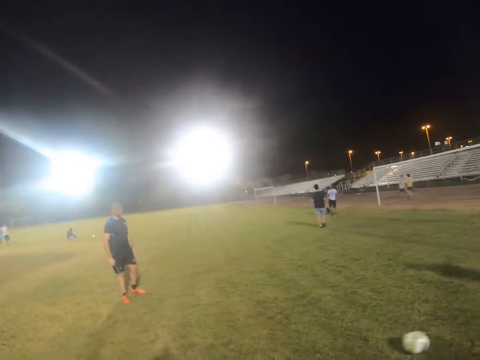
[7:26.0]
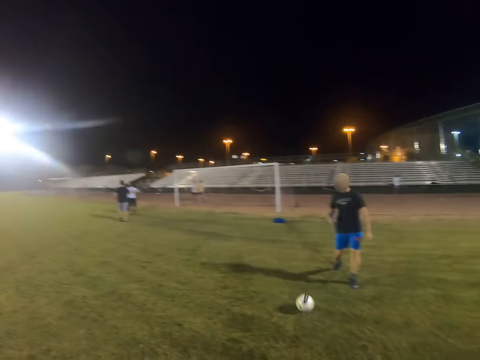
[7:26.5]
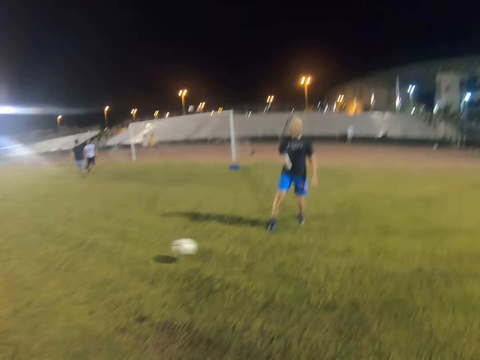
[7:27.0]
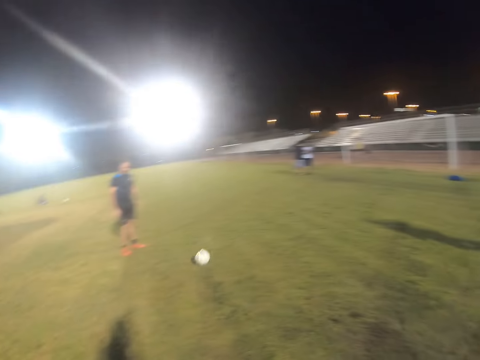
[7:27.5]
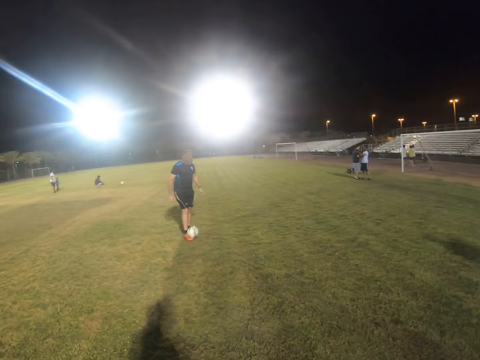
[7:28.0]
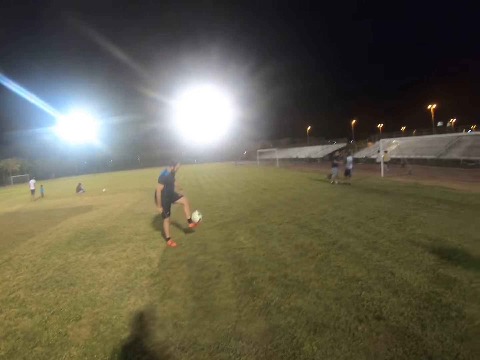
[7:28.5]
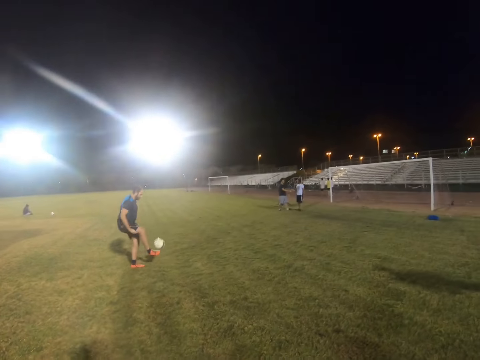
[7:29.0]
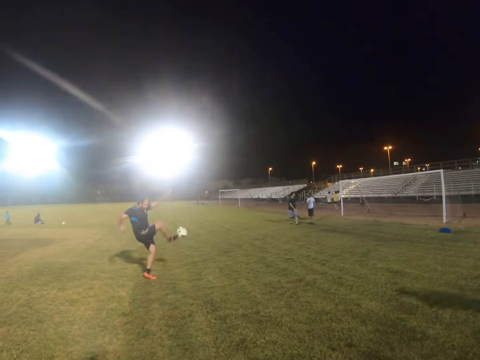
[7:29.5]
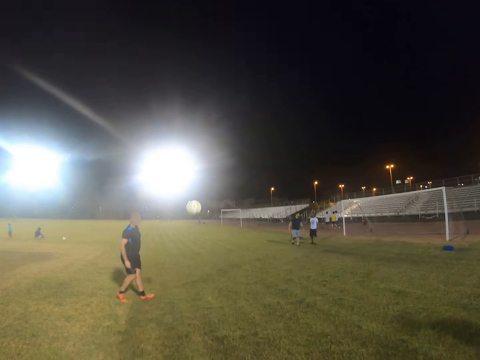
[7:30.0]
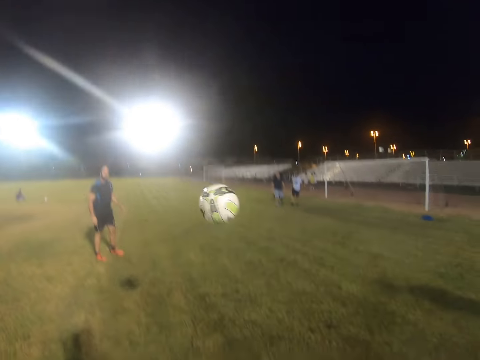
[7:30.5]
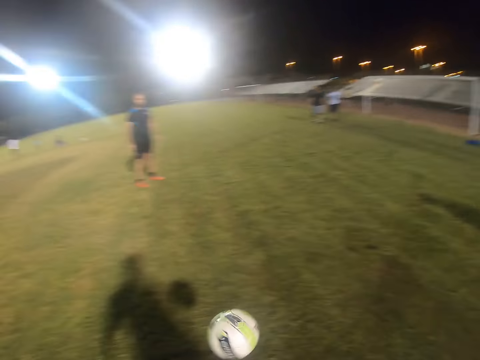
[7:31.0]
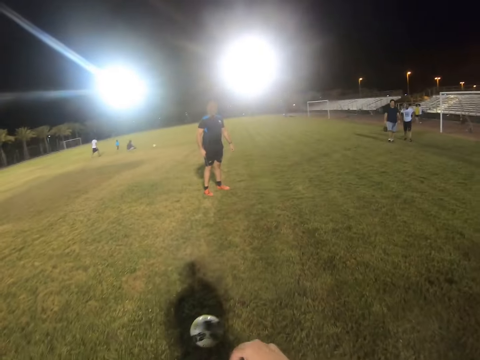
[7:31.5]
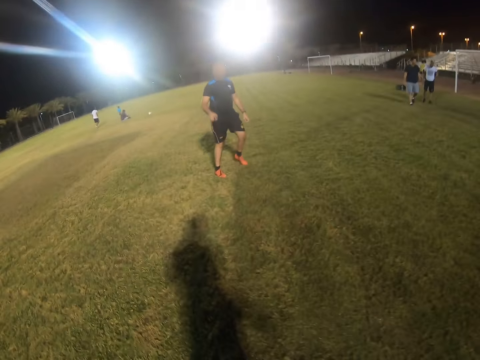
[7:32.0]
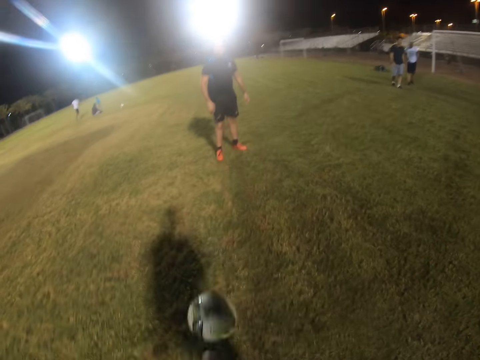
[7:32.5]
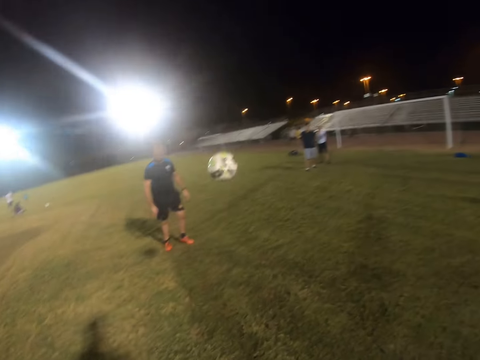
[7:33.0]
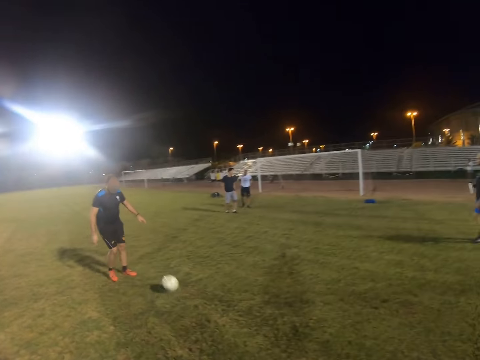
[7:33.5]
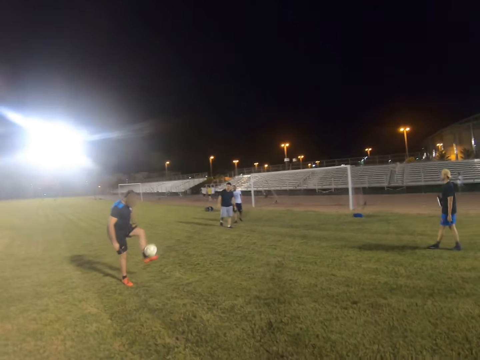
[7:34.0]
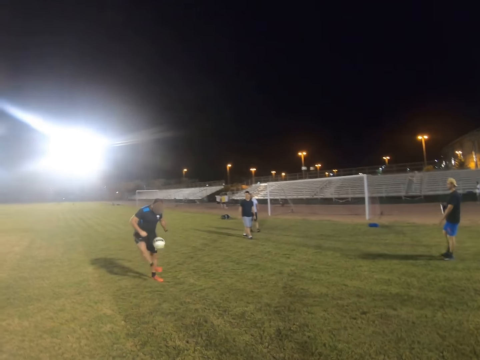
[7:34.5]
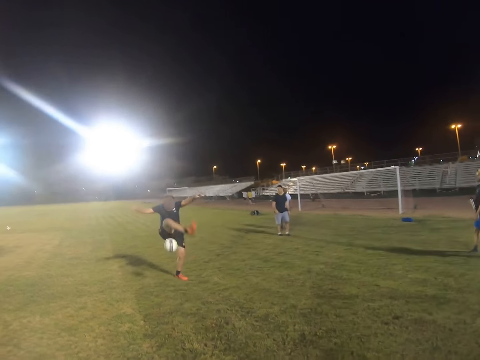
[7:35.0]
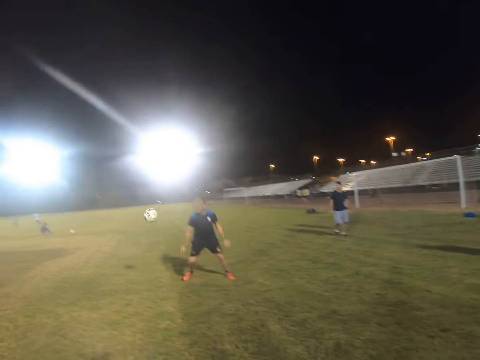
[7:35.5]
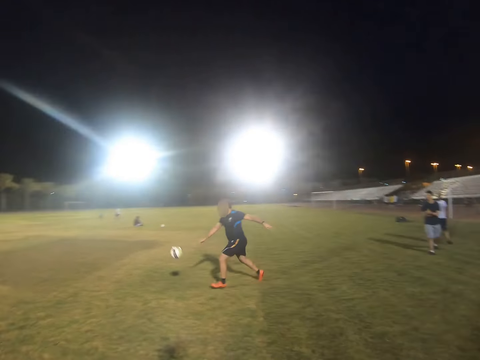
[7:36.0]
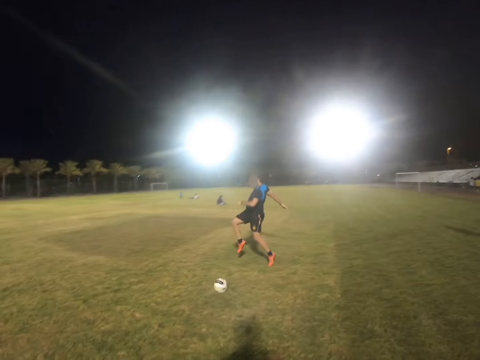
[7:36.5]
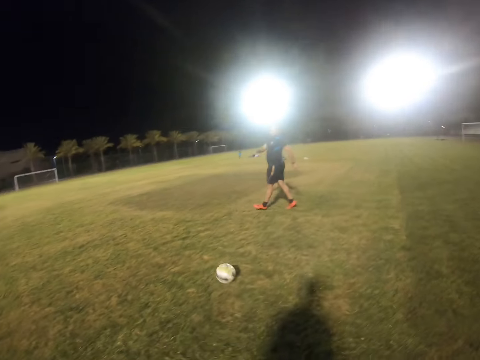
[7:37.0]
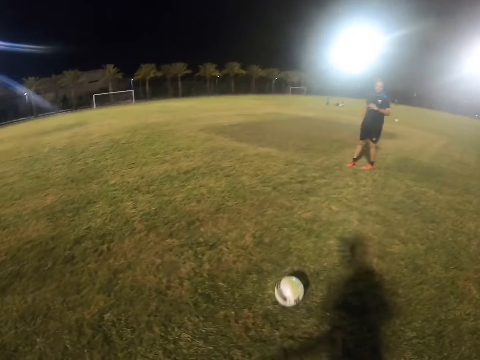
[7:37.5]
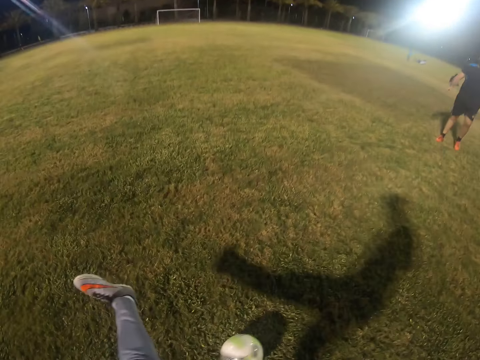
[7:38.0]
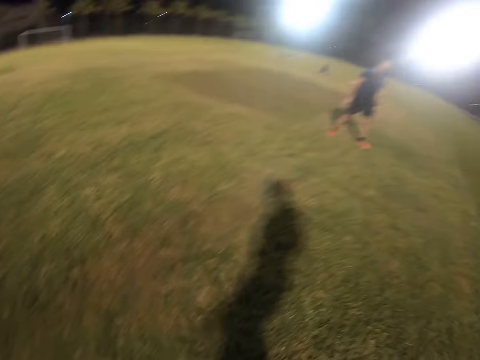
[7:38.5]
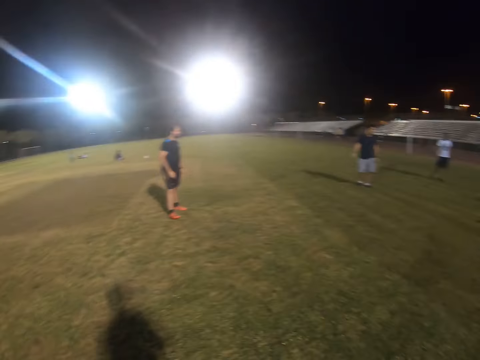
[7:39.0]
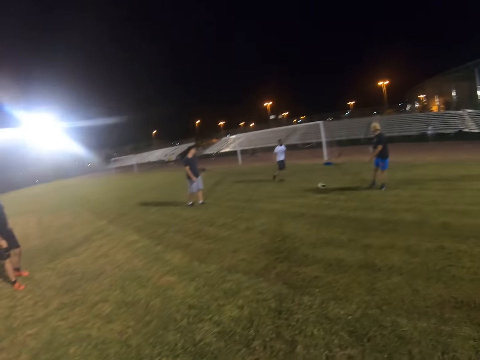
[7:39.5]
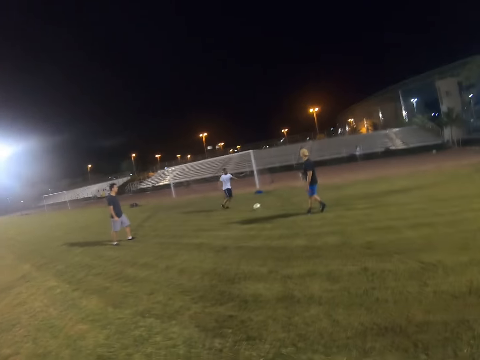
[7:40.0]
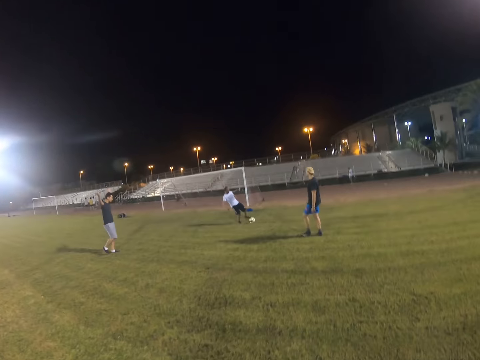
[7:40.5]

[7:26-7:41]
A man hits the ball. Another man plays with the ball. The camera wearer hits the ball. The other man plays with the ball. The other man hits the ball.

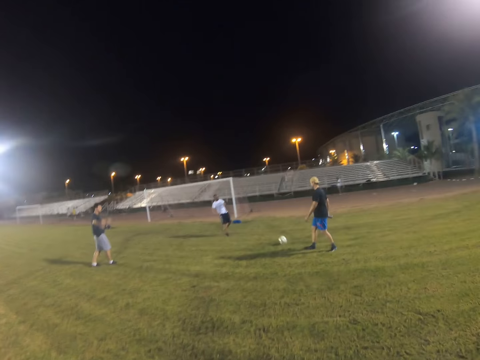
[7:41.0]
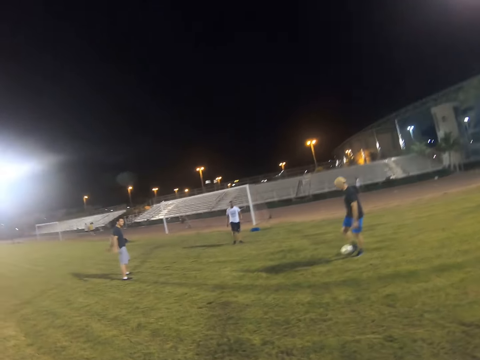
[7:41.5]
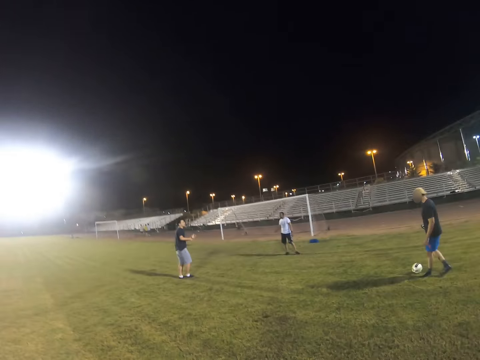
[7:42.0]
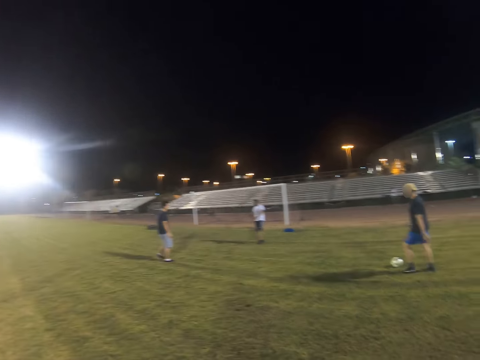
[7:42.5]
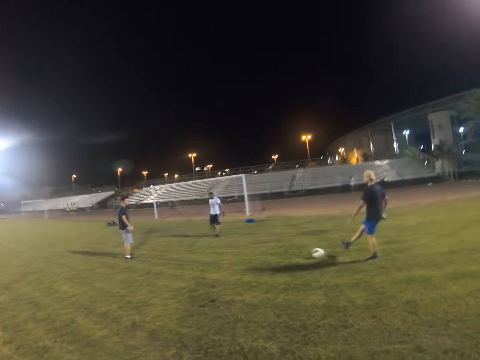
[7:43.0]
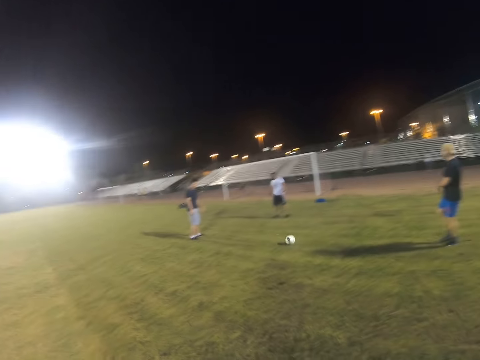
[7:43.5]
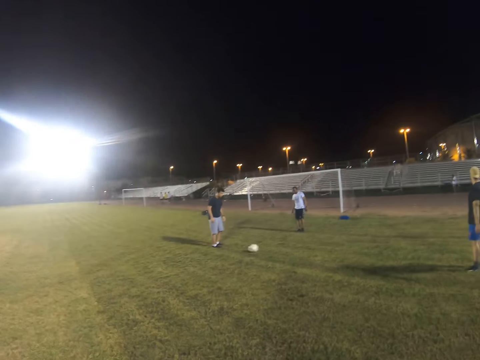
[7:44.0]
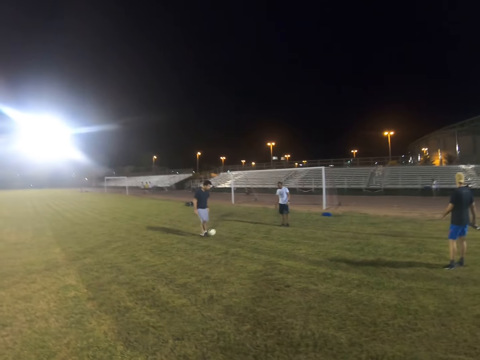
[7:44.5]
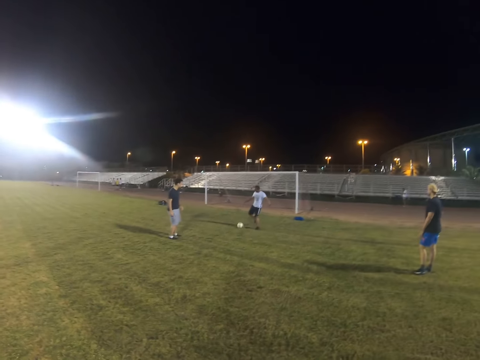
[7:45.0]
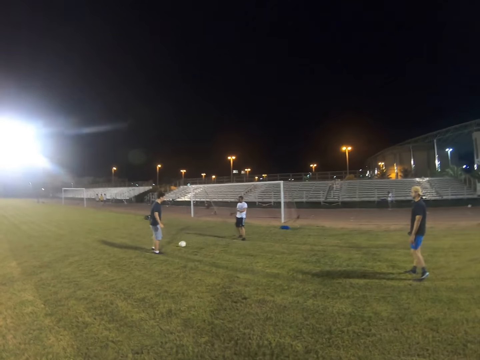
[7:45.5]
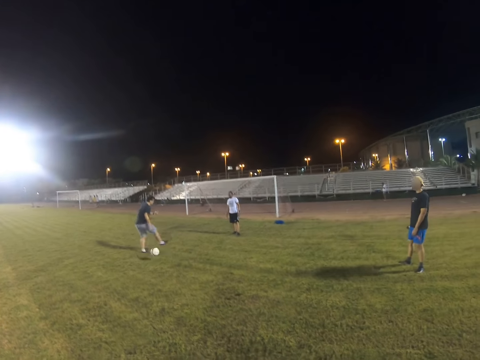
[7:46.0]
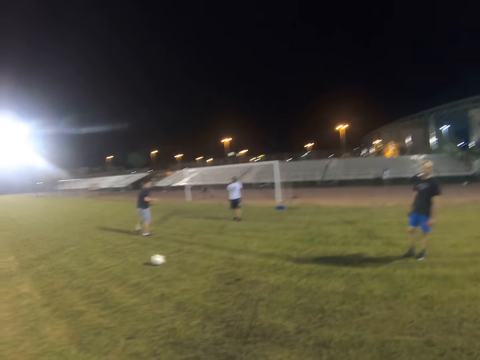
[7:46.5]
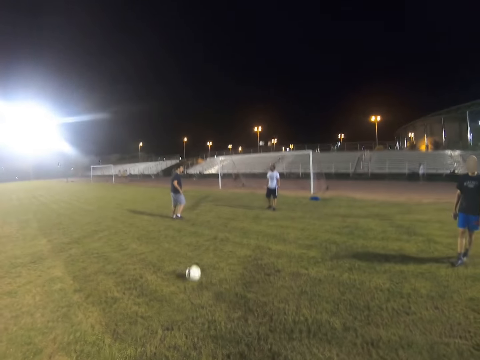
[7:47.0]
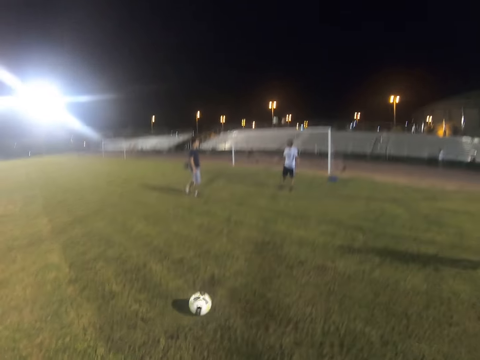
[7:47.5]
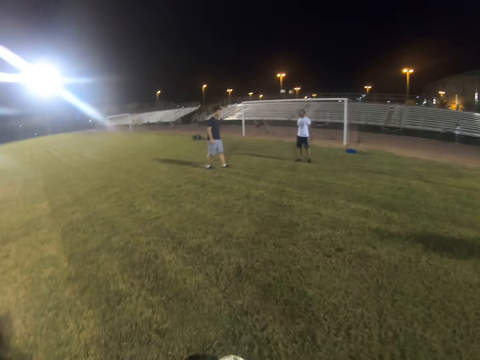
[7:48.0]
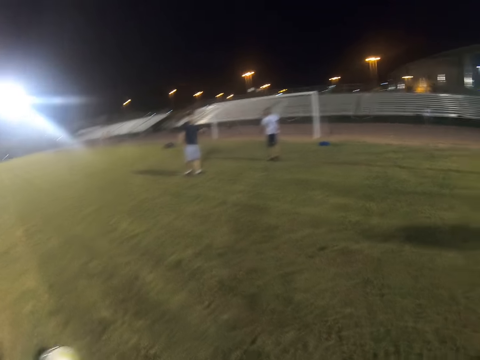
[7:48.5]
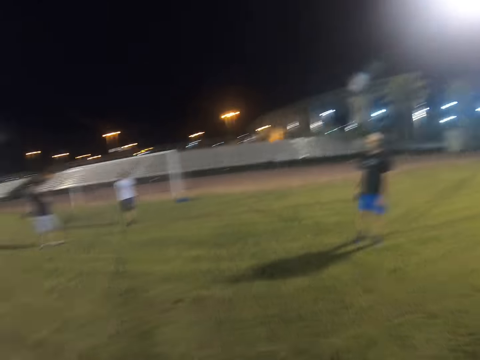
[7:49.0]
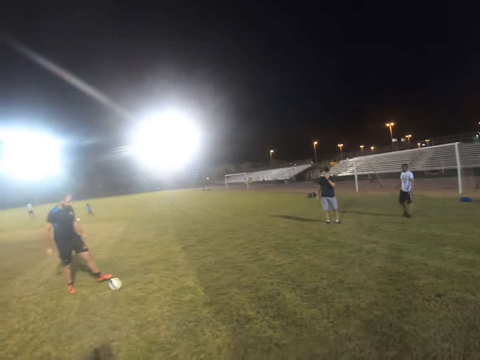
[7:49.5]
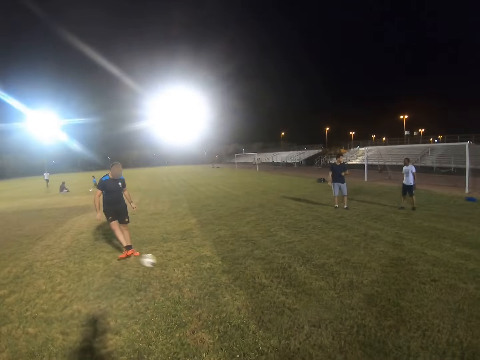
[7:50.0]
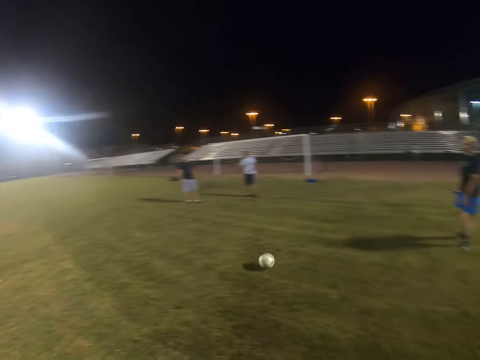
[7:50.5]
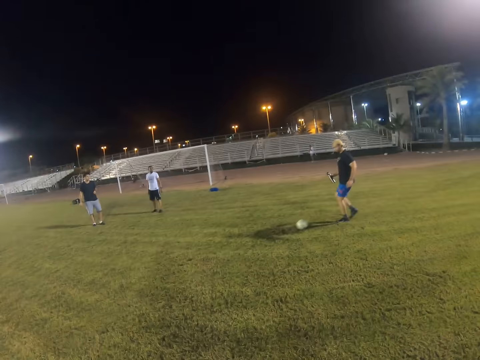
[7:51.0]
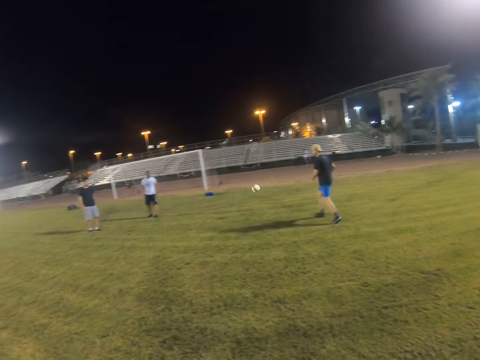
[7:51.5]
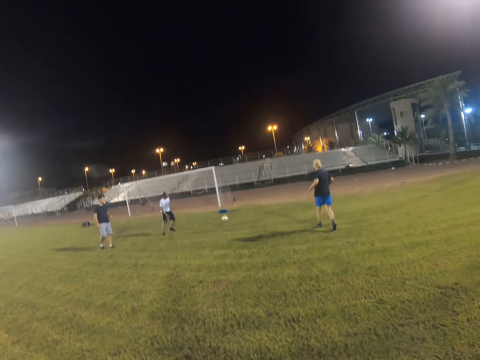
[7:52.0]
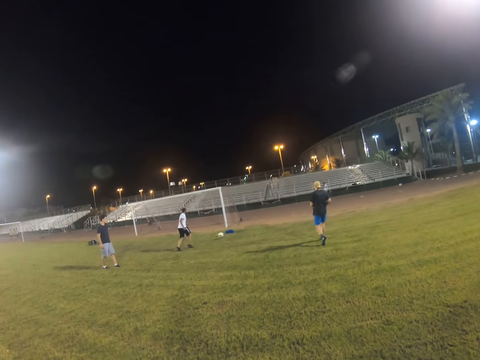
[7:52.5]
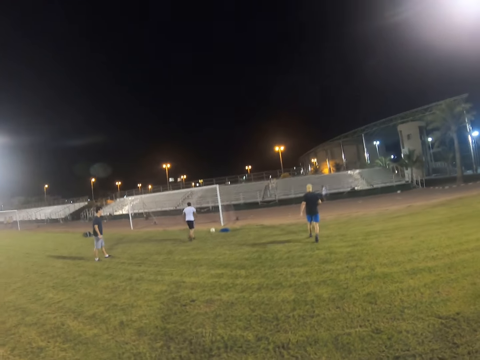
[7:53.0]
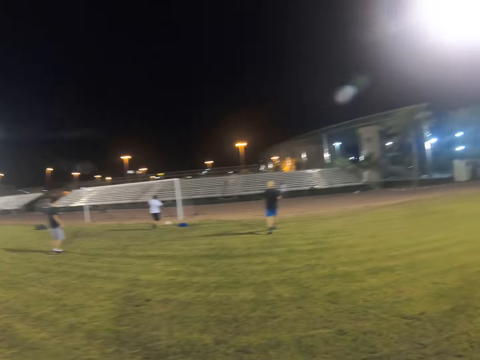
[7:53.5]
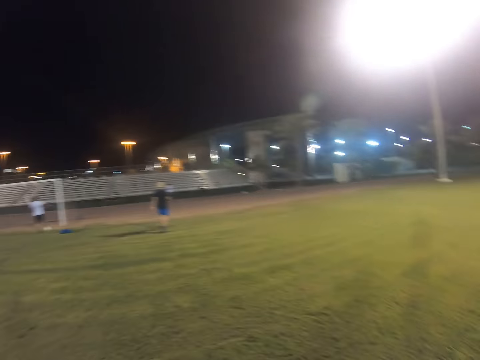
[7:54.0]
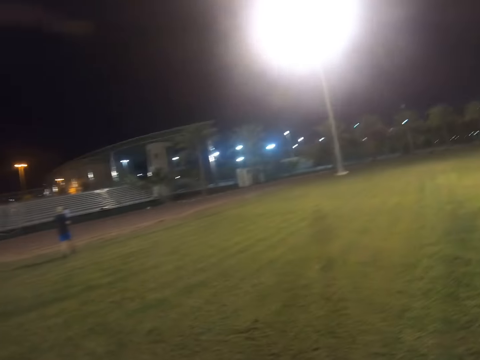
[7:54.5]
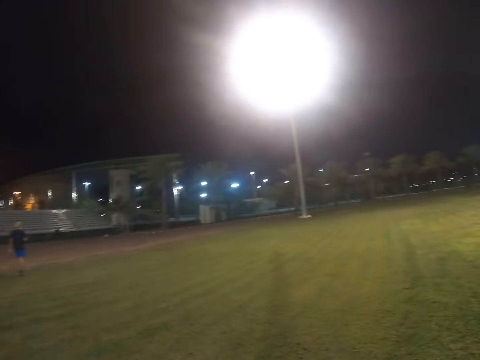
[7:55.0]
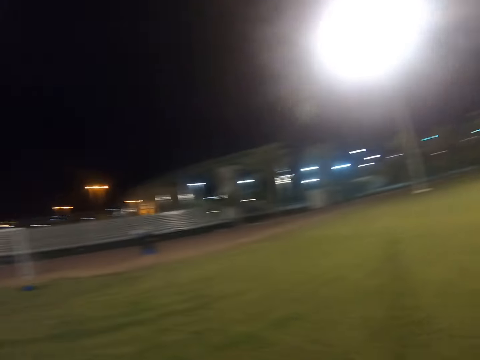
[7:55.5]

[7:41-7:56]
A man hits the ball. Another man hits the ball. A third man hits the ball. The second man hits the ball. A fourth man hits the ball. The first man hits the ball. The third man runs after the ball.
